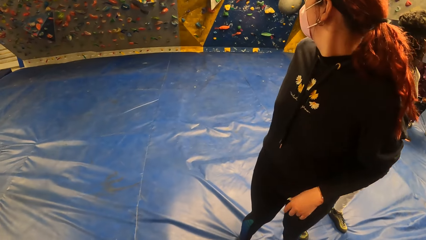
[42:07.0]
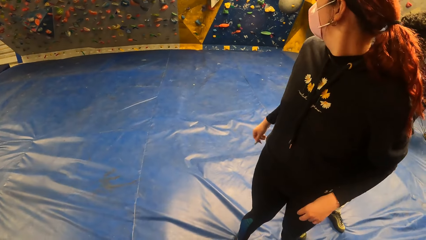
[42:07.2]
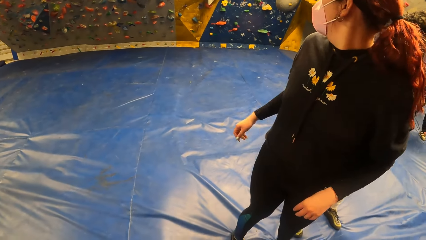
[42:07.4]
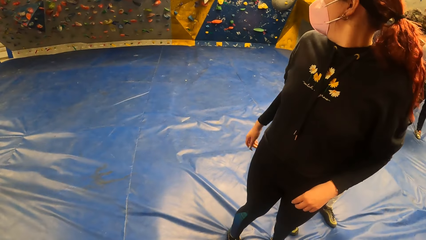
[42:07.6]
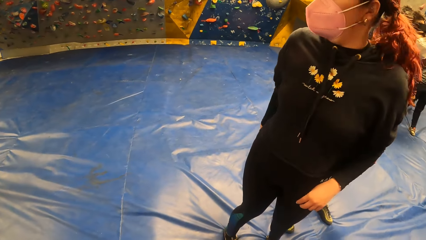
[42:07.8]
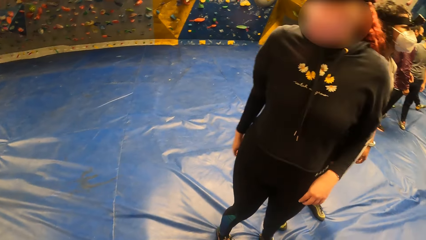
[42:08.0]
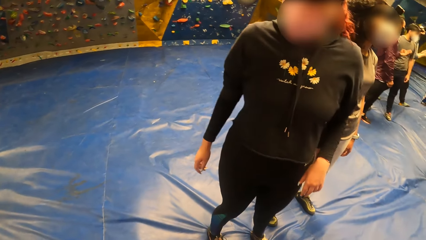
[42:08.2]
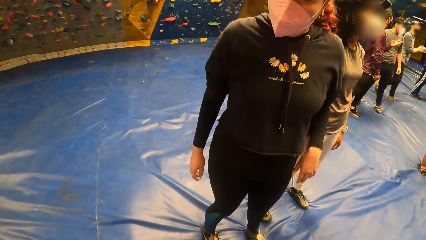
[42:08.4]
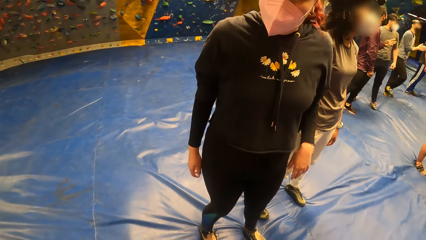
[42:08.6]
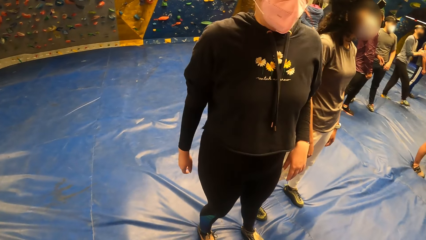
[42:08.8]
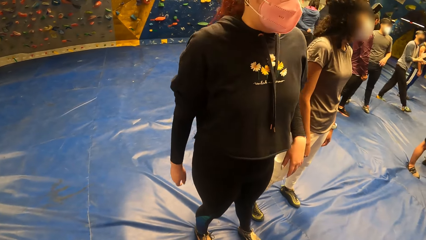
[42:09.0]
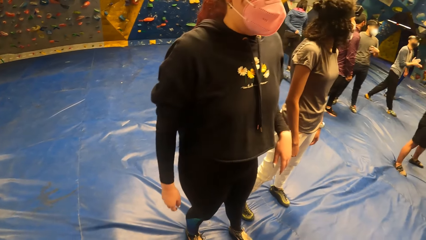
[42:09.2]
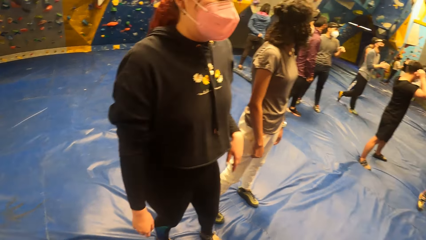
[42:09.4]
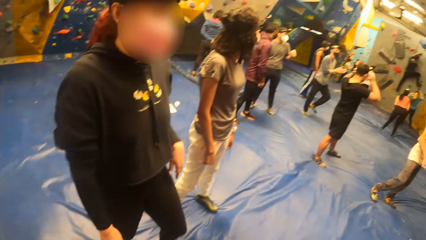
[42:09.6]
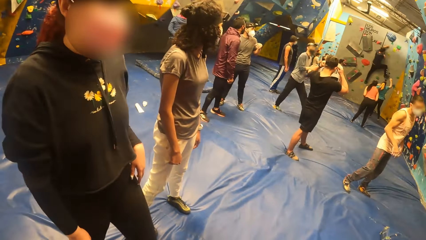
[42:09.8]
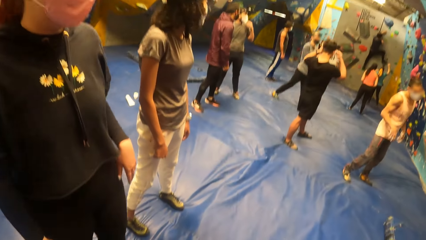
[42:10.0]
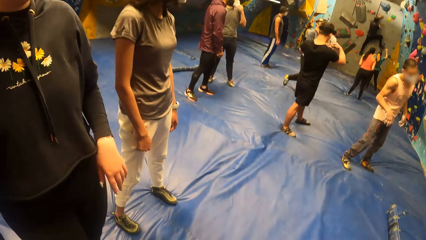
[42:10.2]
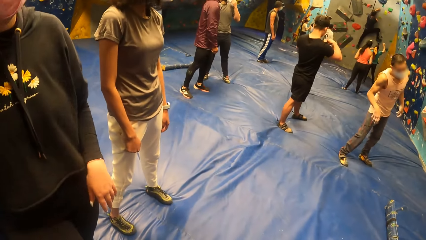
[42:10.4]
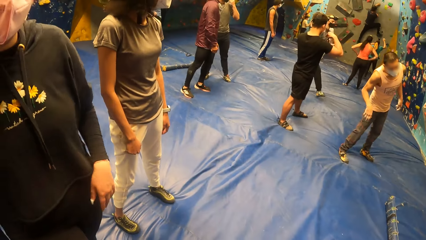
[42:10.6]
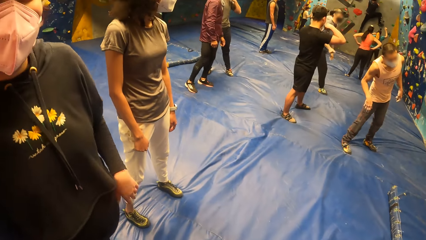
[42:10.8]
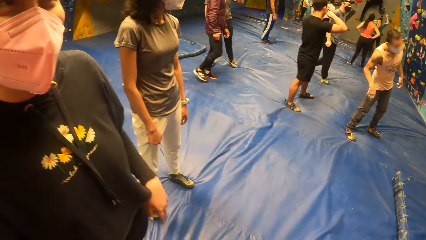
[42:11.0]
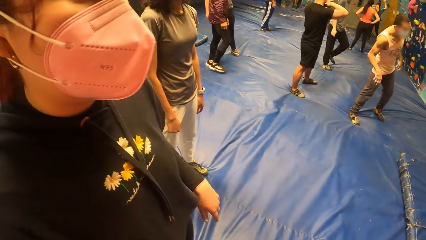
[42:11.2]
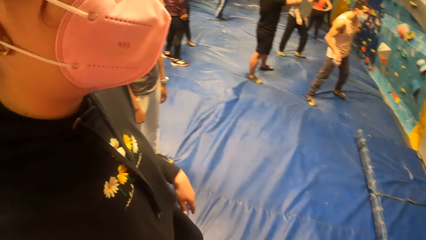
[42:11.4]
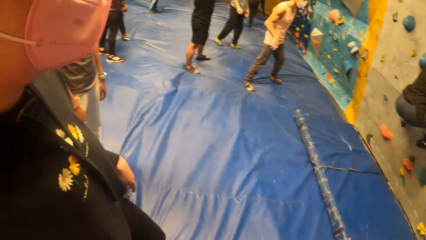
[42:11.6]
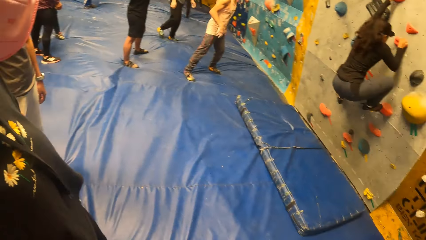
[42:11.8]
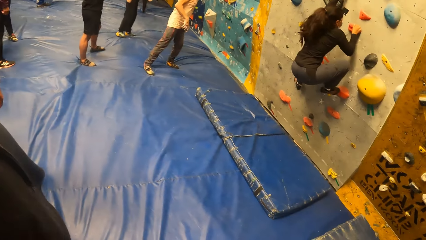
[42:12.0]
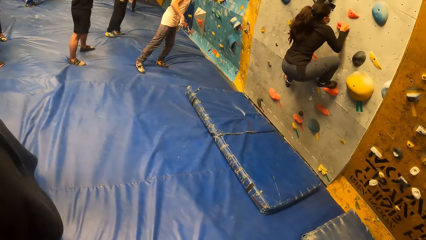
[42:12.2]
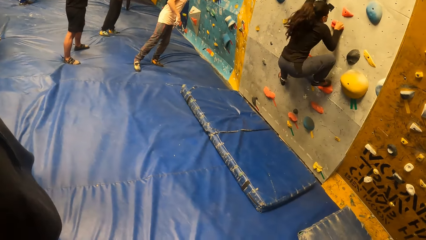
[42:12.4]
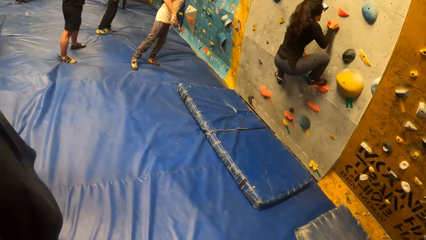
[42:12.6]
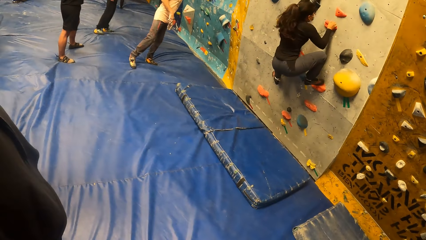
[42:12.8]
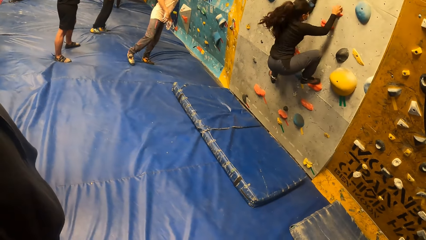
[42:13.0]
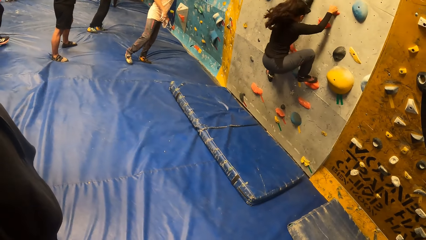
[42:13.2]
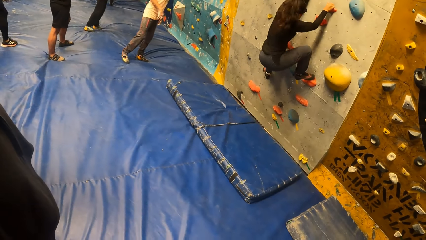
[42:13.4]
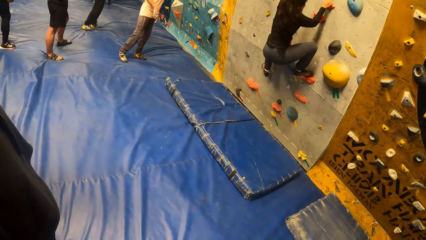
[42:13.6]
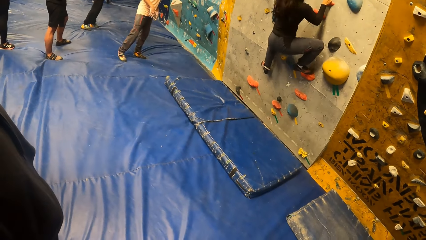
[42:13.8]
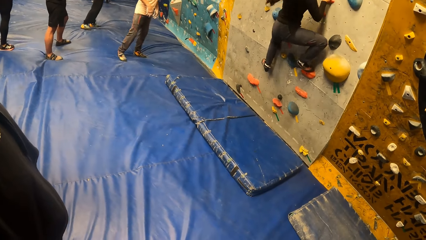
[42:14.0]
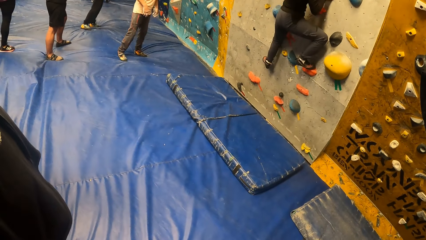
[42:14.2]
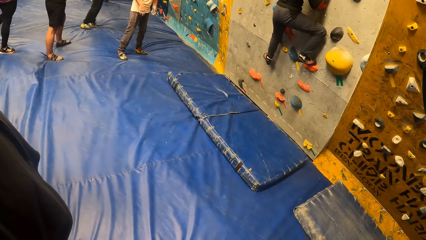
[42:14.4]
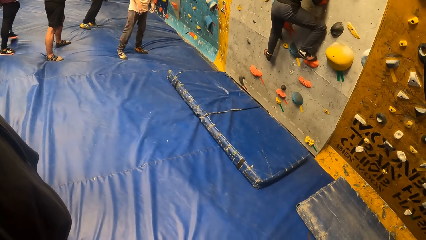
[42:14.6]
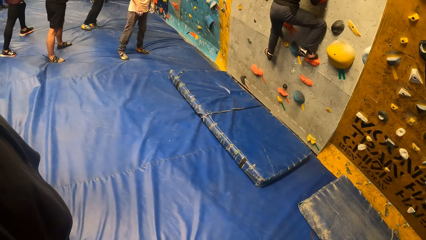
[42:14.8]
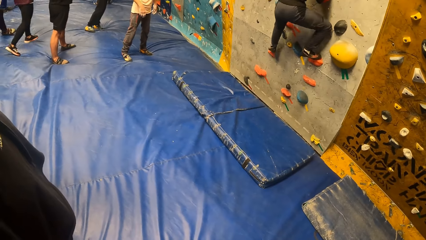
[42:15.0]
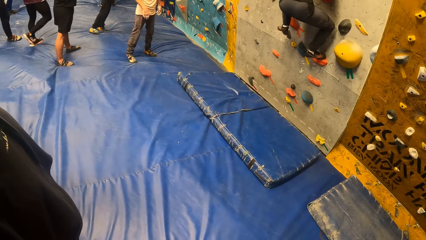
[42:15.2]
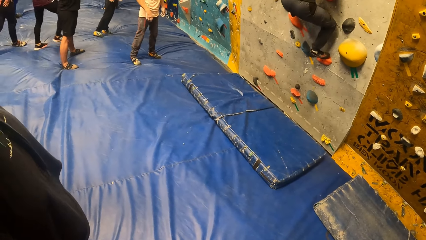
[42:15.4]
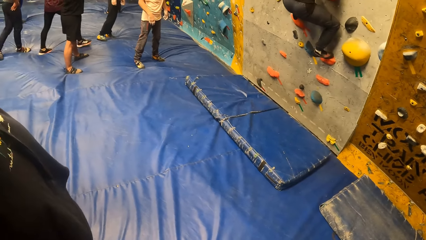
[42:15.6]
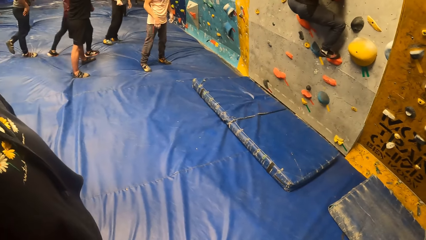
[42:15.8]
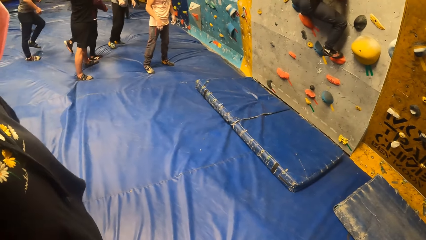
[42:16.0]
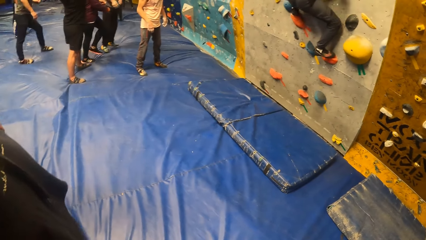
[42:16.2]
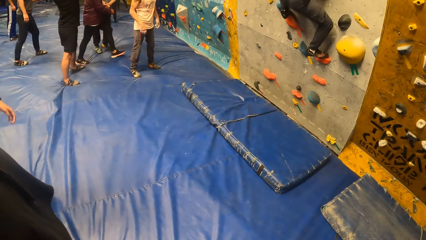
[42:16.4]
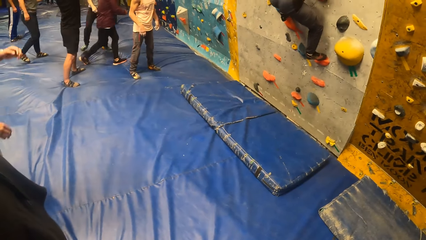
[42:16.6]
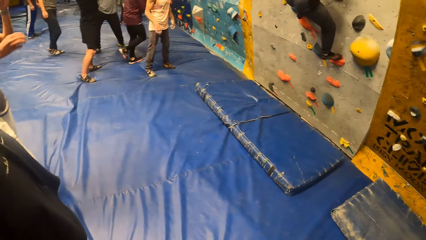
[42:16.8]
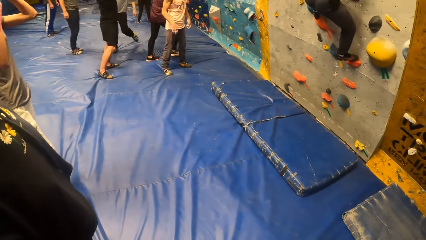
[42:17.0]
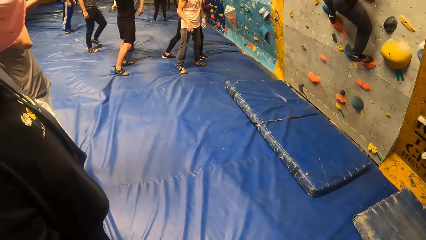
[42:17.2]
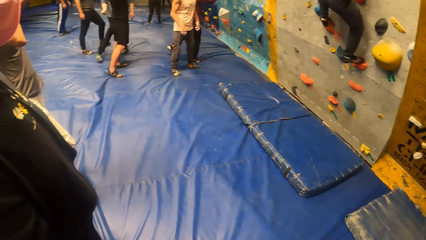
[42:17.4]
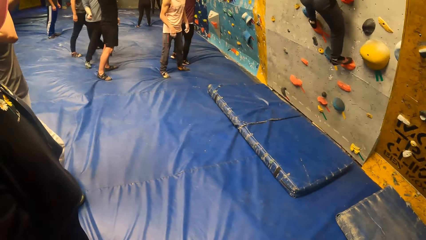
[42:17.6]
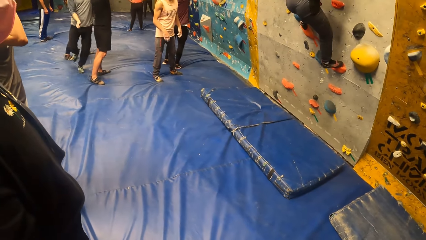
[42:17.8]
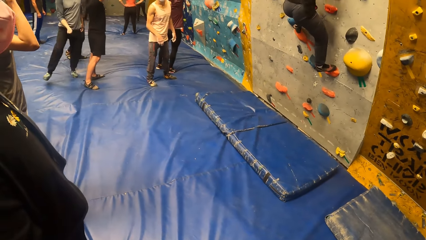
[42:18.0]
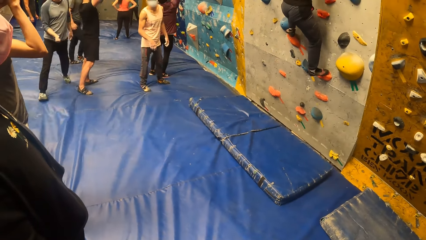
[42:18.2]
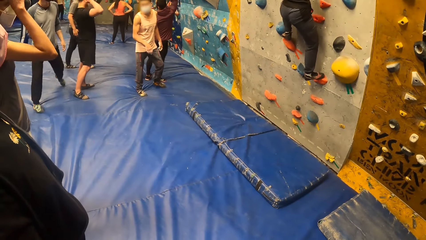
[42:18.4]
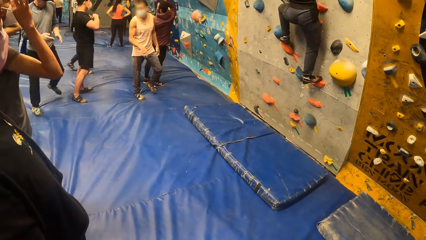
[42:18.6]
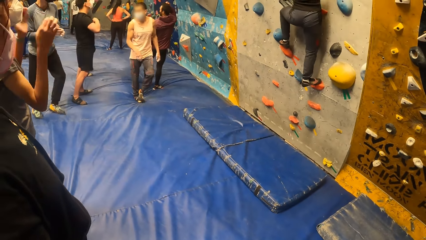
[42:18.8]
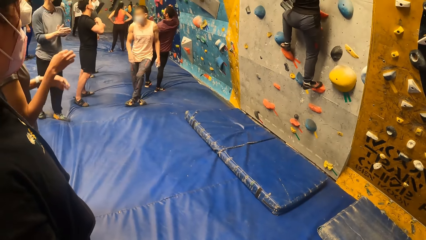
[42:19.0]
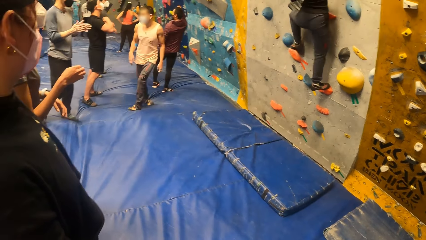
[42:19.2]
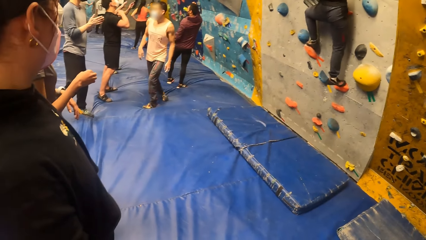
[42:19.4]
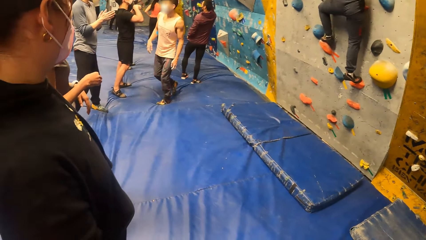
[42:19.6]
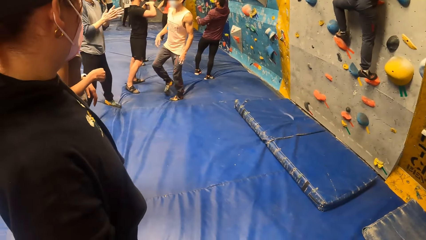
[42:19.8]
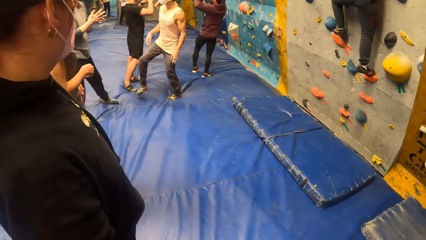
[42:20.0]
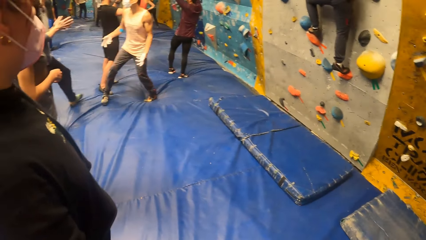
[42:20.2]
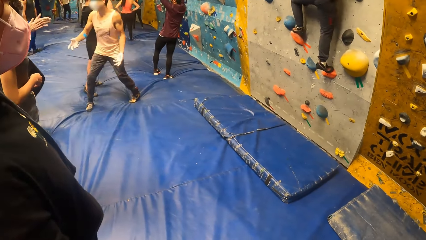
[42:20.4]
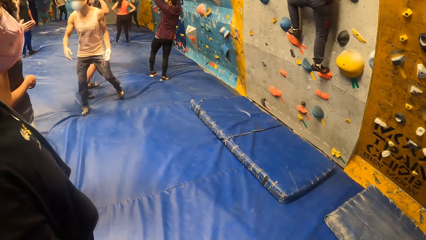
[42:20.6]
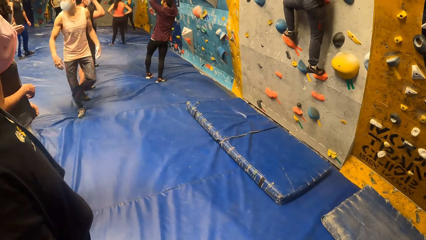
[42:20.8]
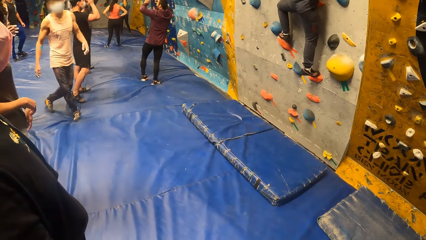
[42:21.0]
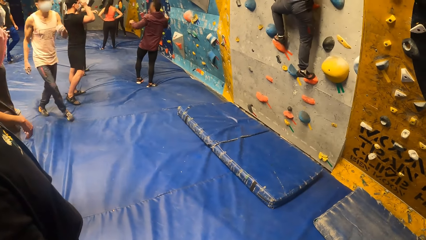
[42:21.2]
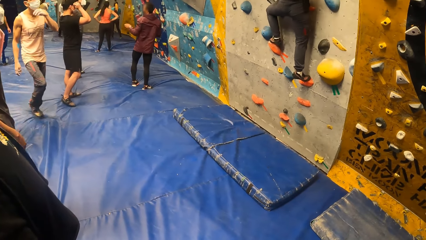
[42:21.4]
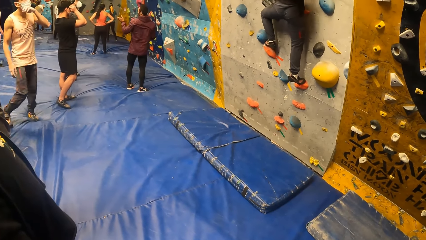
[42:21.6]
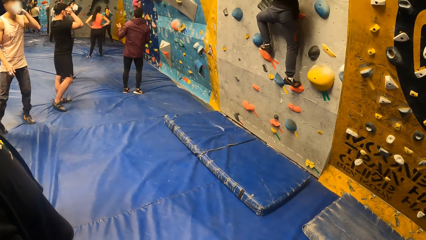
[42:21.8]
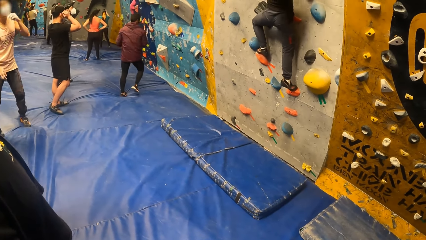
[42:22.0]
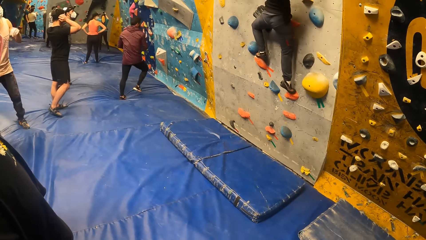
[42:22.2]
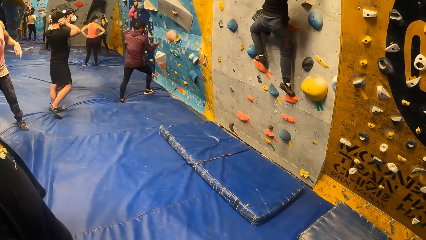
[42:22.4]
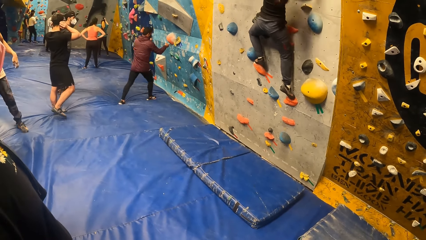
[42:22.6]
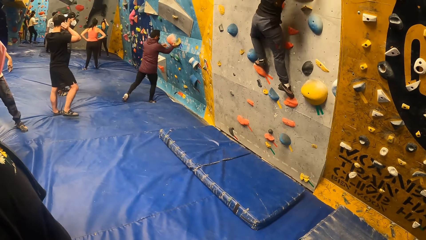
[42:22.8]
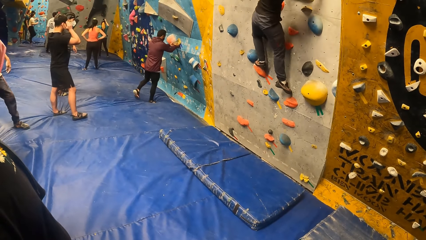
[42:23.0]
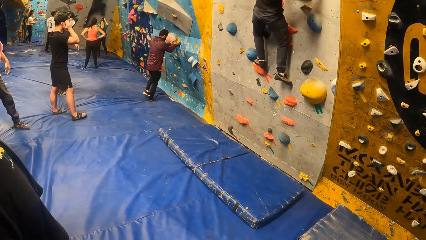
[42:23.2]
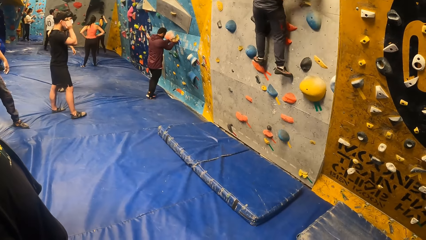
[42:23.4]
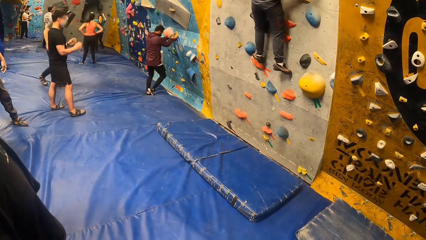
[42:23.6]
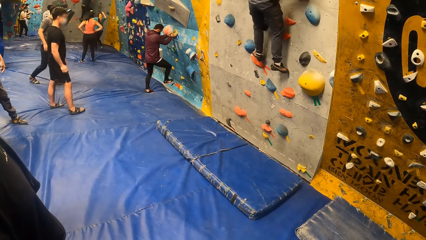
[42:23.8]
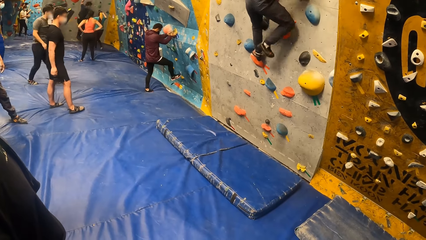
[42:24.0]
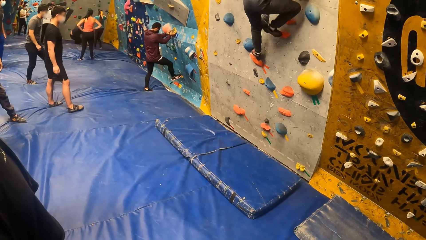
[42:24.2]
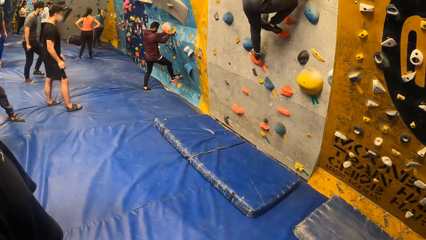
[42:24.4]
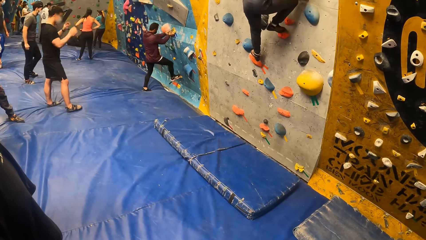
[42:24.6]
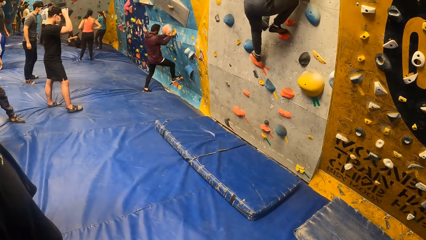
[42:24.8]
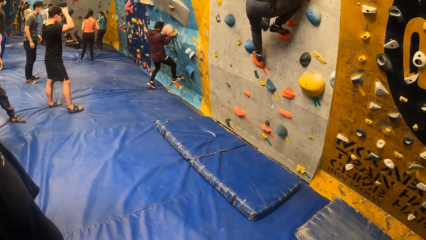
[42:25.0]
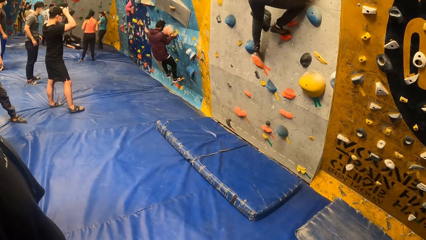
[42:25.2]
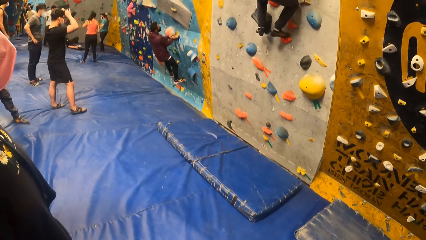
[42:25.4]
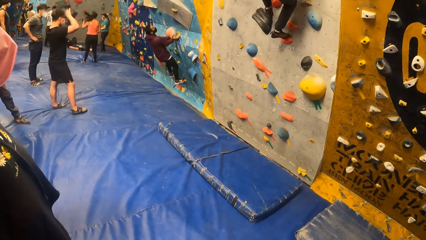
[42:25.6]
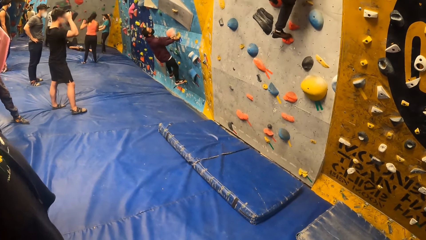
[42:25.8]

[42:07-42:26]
A woman looks at the wall. The camera wearer looks at the woman. They look around. A man climbs the climbing wall. Another woman climbs the climbing wall. The camera wearer looks at the other woman. Another man holds a climbing hold with both hands. The other man climbs the climbing wall. The first man jumps off the climbing wall.
